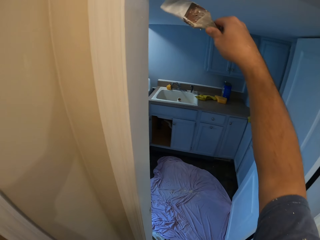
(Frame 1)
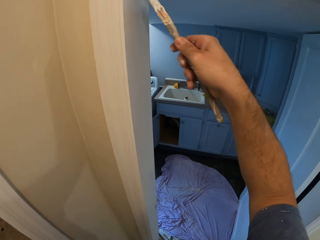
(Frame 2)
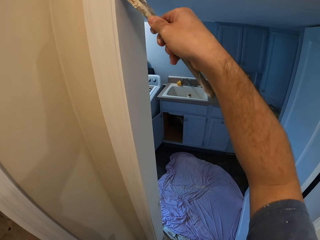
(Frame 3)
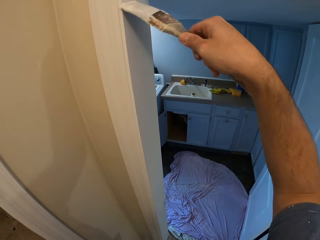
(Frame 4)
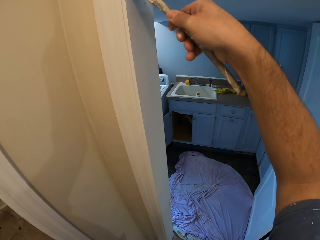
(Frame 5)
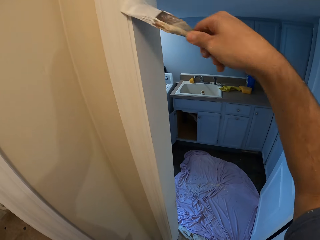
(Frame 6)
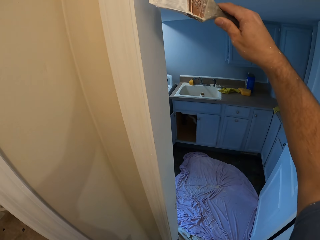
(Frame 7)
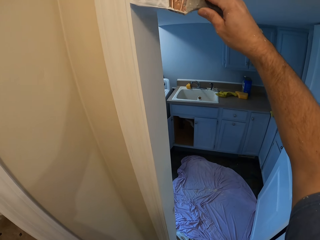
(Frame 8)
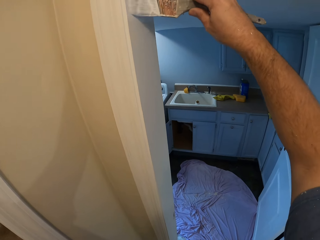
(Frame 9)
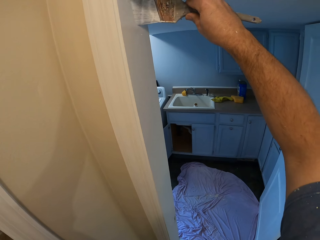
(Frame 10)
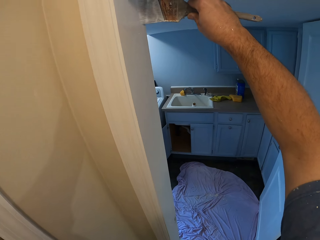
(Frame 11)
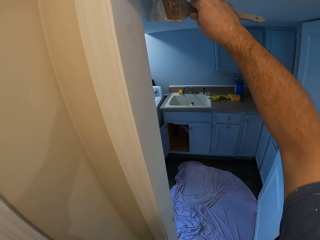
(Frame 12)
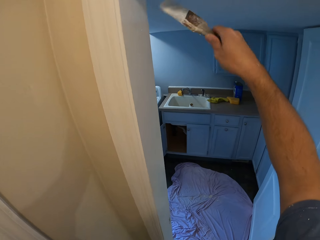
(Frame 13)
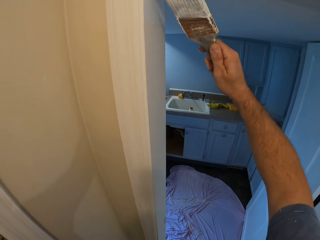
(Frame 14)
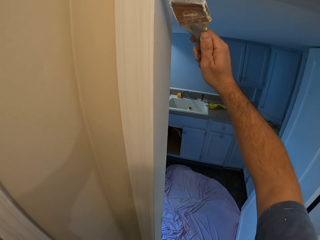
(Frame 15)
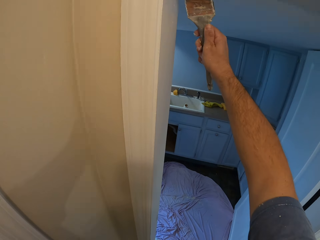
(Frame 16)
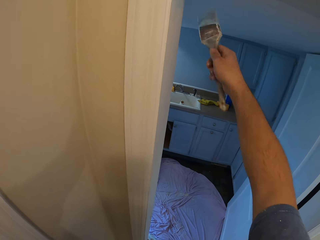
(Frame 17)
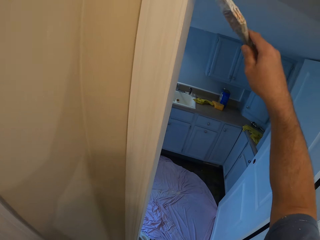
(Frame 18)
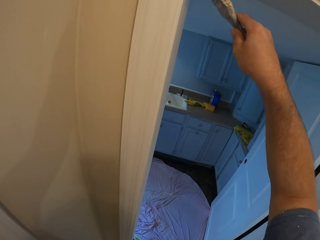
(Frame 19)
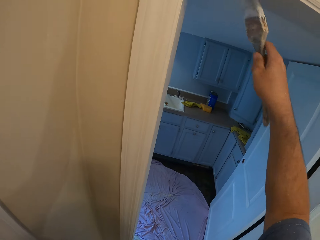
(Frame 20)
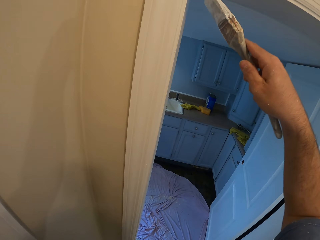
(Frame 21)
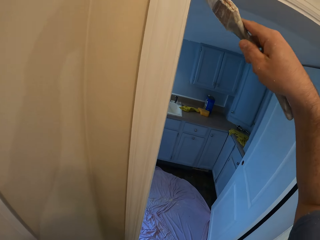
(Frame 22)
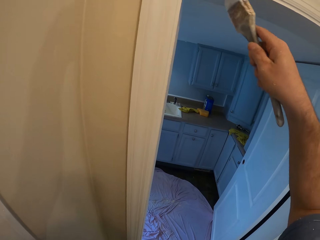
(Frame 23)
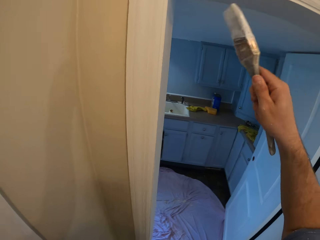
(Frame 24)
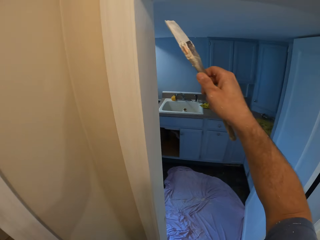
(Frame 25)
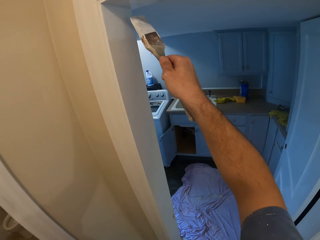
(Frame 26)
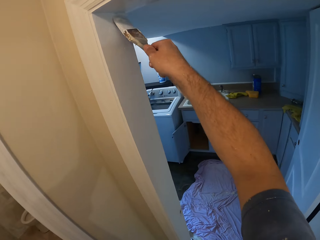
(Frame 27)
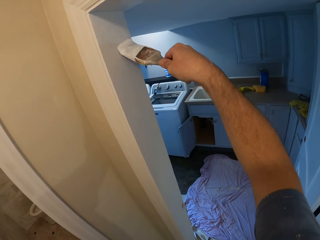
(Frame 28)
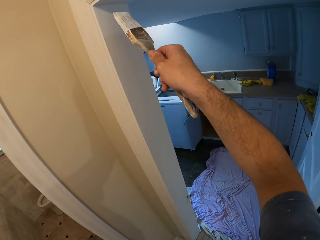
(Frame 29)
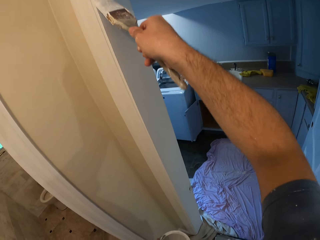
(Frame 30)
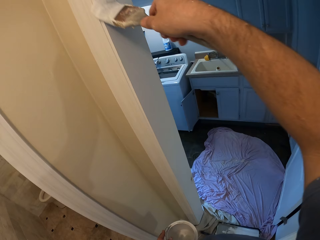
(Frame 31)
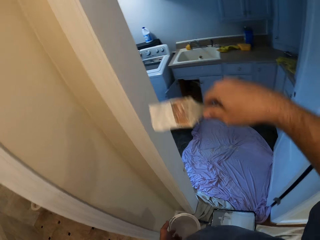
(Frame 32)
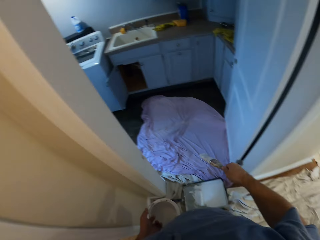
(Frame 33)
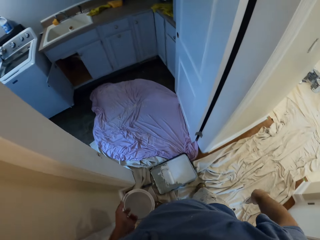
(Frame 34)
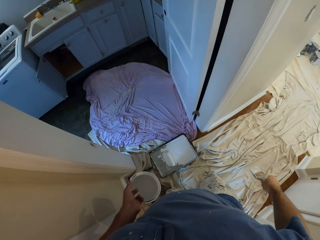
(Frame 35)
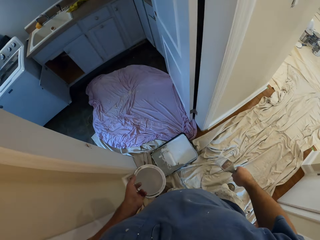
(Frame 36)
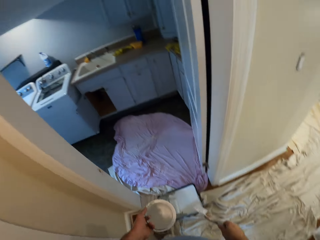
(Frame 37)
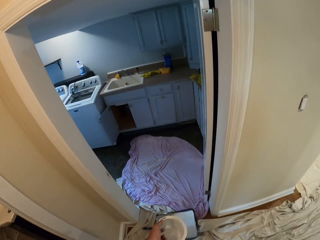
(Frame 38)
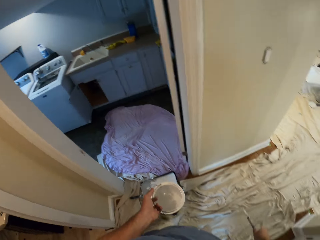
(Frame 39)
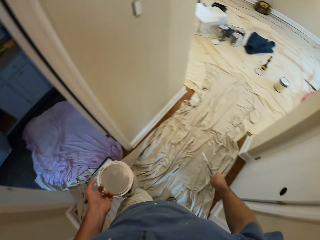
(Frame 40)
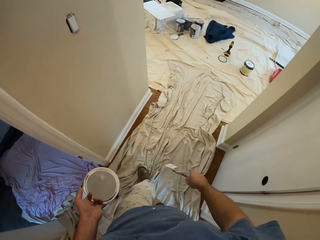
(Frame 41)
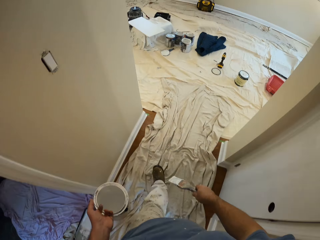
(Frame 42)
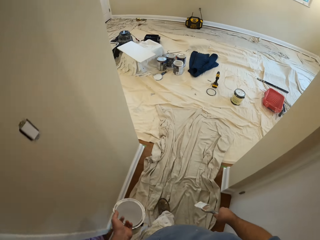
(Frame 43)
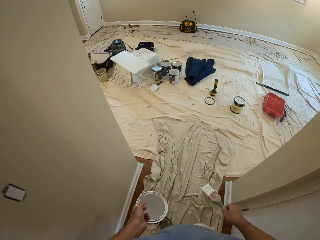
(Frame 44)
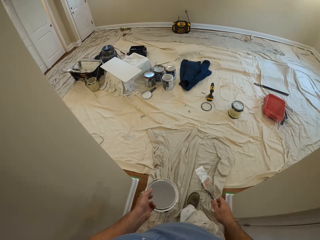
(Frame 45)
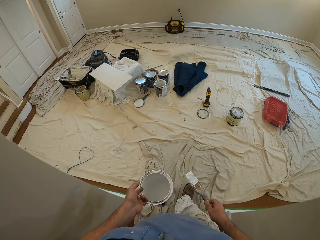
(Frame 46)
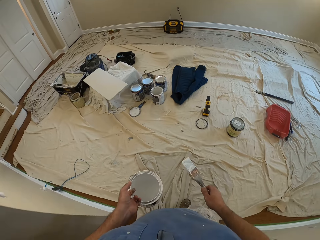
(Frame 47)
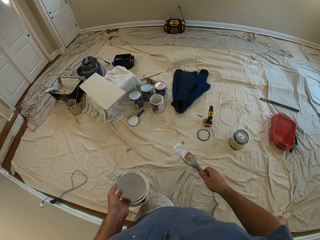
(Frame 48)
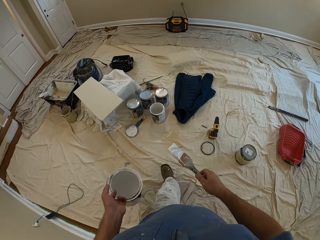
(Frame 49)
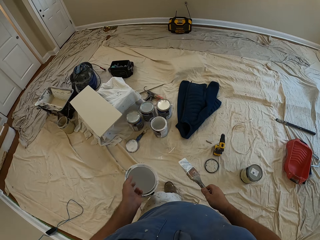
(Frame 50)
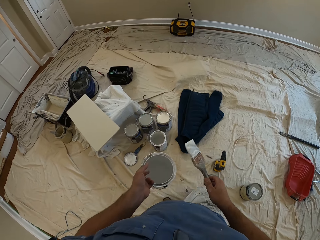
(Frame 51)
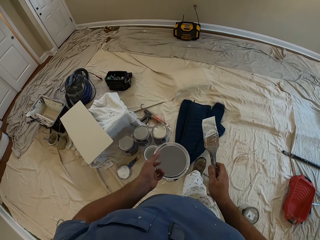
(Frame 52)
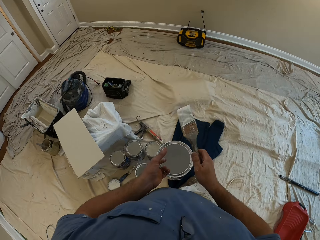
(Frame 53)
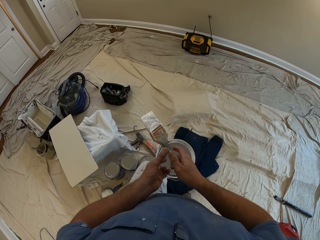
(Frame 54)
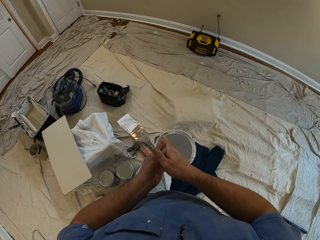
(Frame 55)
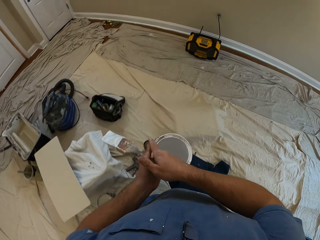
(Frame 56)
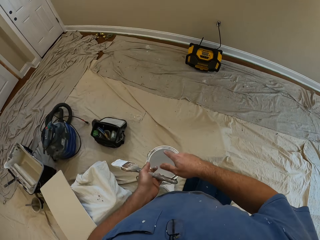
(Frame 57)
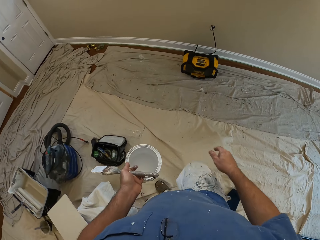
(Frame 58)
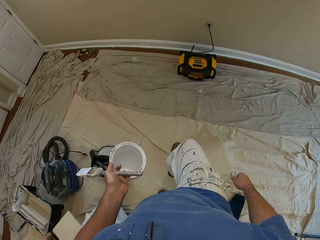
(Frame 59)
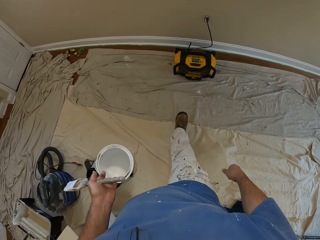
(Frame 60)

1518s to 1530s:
The camera wearer stops applying paint. He walks into another room and passes the brush on his right hand to his left hand.

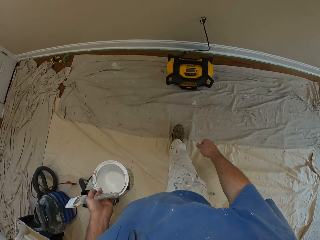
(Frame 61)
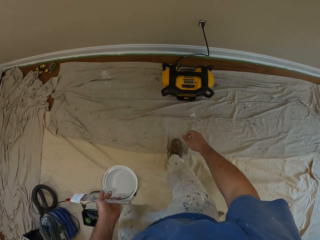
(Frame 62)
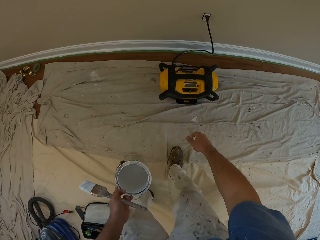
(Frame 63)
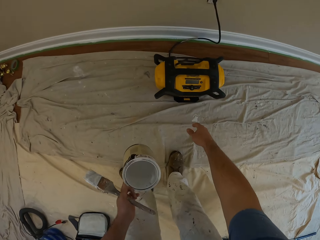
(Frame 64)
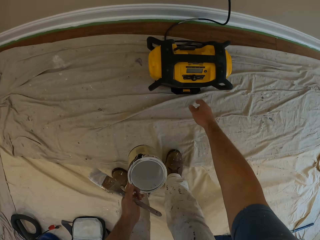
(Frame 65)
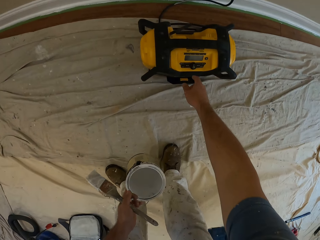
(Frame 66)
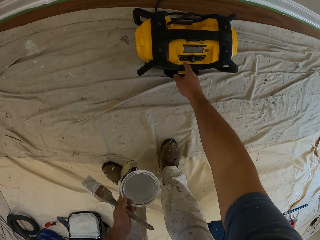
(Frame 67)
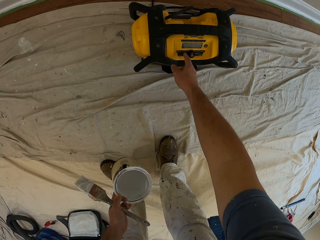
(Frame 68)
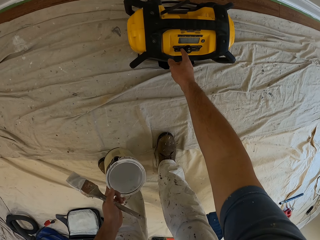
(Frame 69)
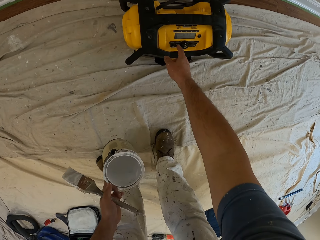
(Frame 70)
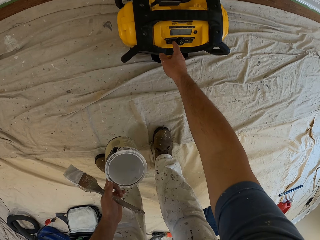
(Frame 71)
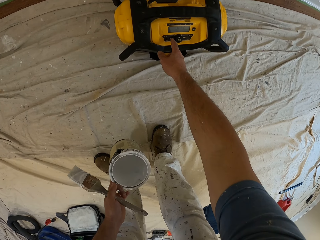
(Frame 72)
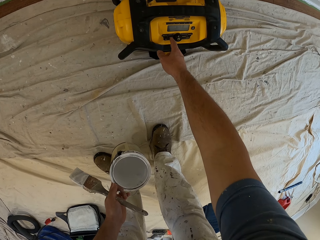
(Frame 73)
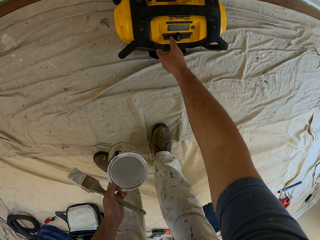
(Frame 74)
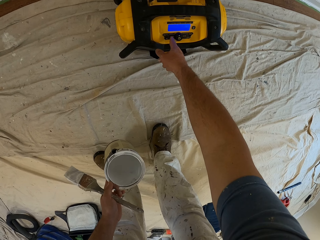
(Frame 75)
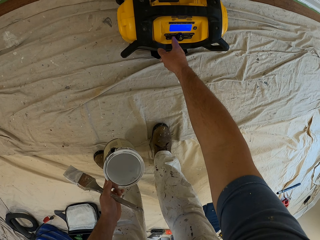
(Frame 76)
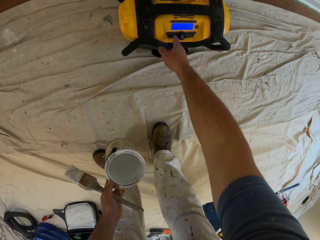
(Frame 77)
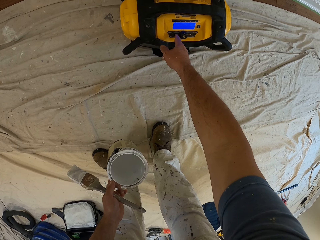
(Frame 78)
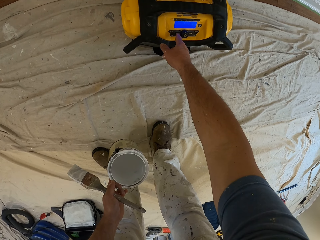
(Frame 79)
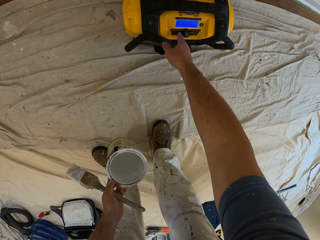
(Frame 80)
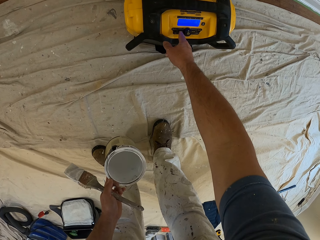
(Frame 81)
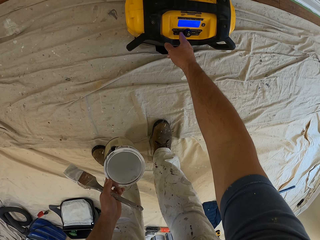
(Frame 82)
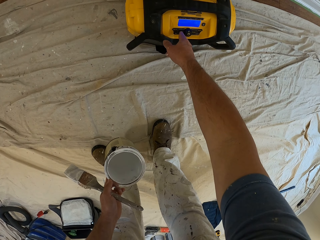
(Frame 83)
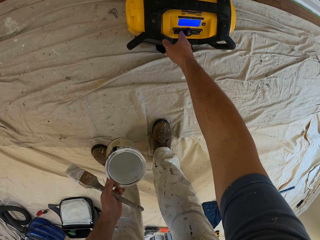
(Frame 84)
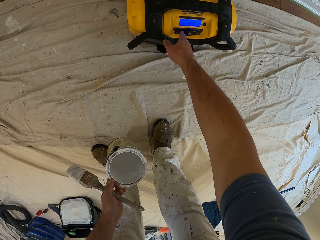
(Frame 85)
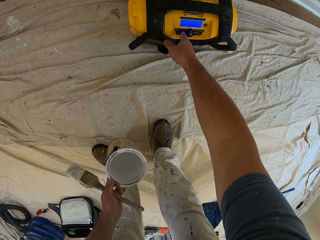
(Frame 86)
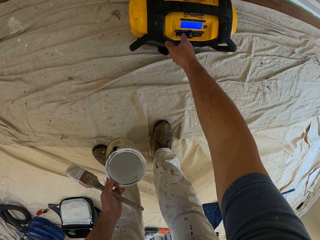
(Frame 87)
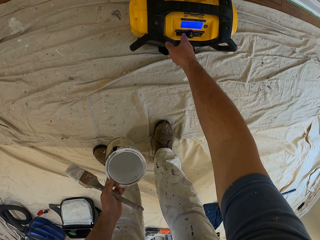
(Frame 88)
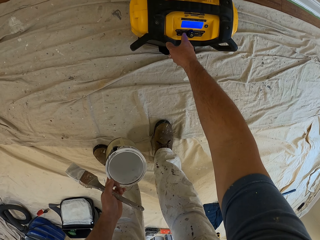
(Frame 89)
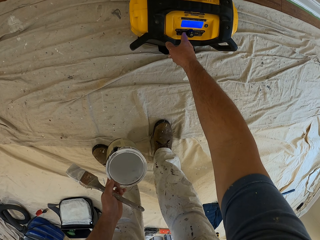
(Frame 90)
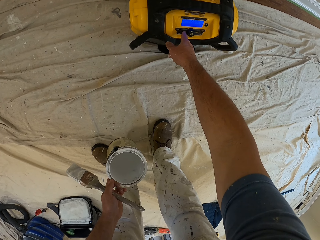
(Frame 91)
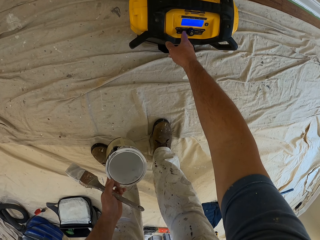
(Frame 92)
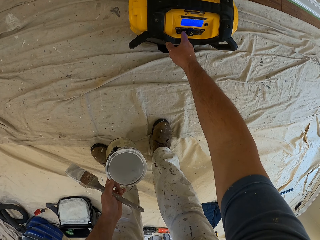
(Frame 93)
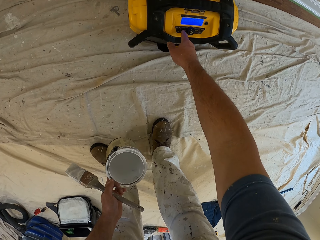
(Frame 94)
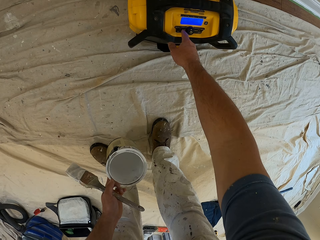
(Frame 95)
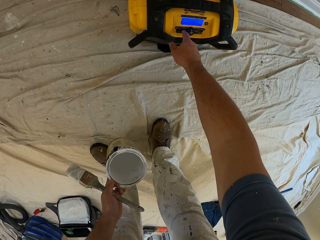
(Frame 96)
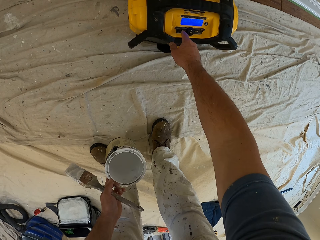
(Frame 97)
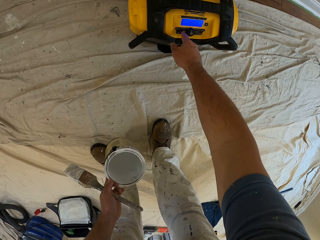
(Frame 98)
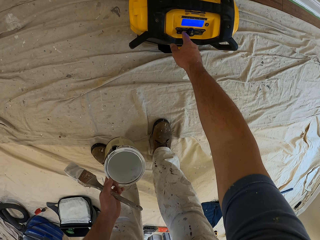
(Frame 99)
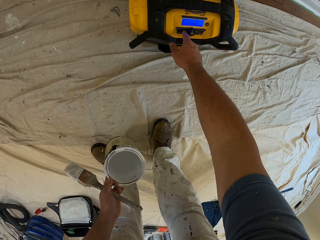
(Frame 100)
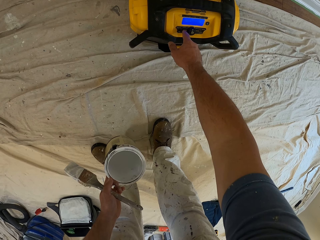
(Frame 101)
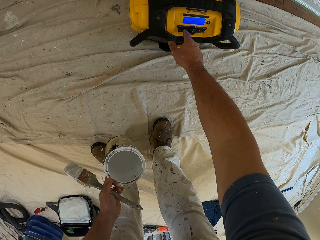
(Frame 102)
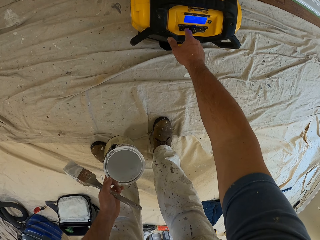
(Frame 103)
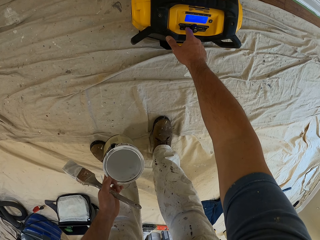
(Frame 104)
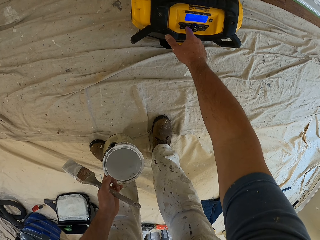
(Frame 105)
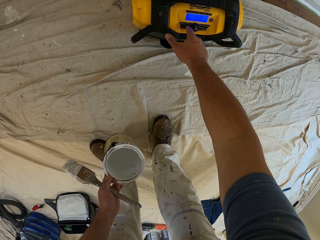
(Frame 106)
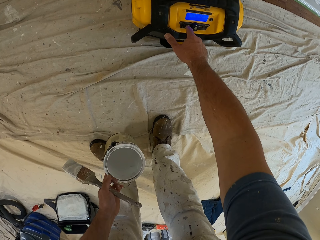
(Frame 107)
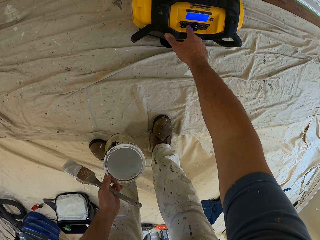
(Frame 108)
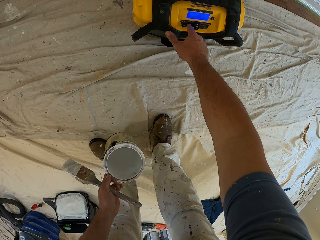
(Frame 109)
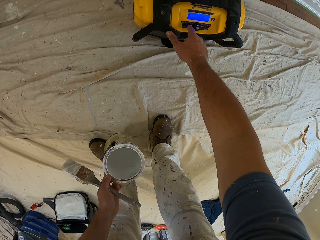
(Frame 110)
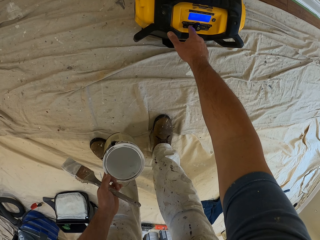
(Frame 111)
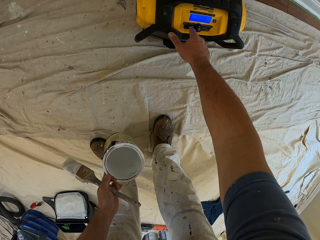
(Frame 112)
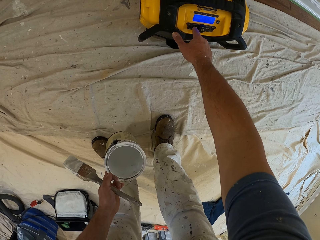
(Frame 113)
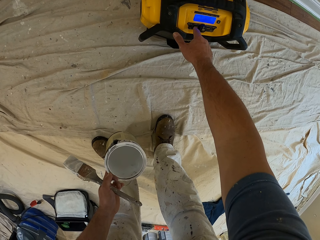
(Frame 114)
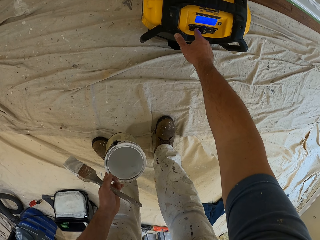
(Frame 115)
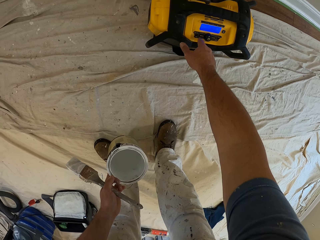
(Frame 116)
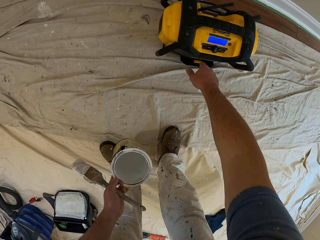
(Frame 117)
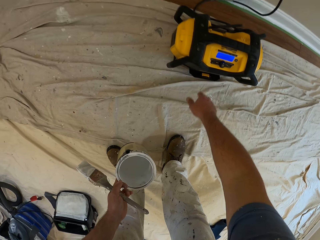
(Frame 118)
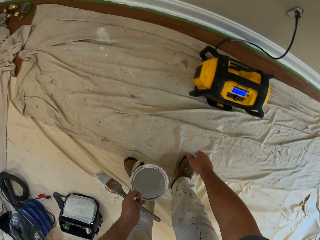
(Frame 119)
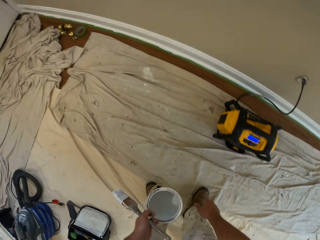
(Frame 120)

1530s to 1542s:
The camera wearer holds the paint brush and paint container with one hand. They walk, bend, and switch on an inverter in the room.
